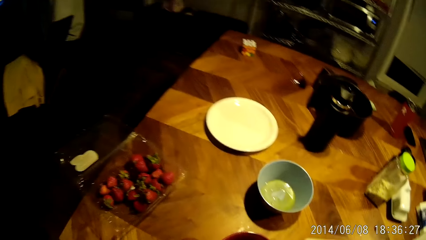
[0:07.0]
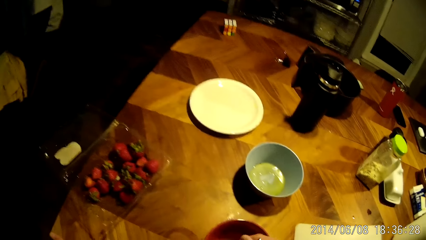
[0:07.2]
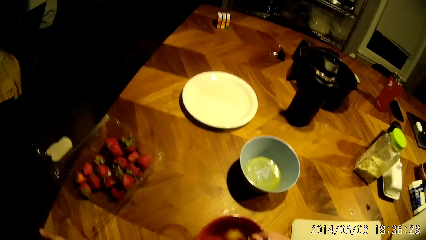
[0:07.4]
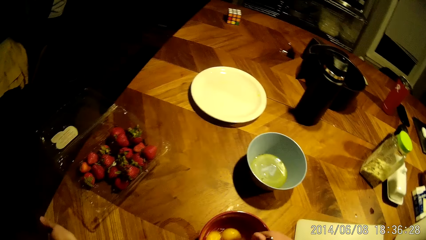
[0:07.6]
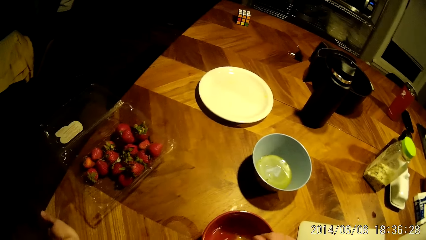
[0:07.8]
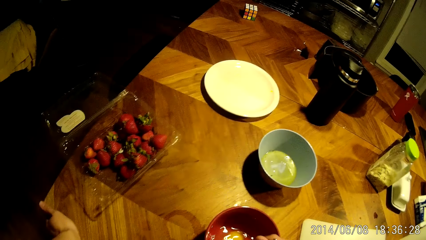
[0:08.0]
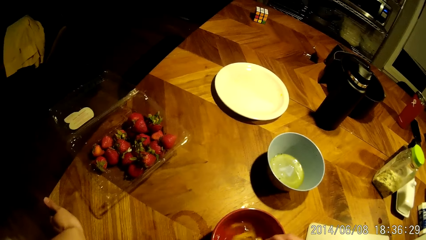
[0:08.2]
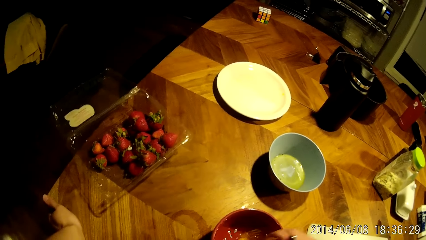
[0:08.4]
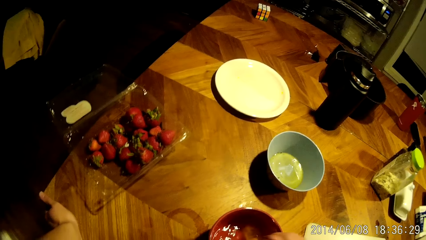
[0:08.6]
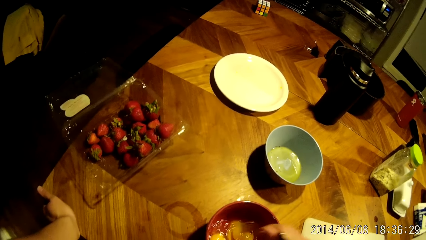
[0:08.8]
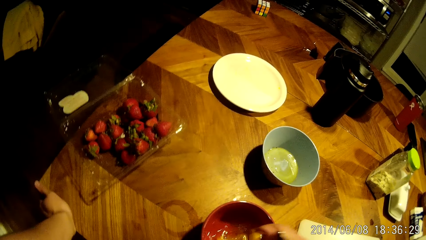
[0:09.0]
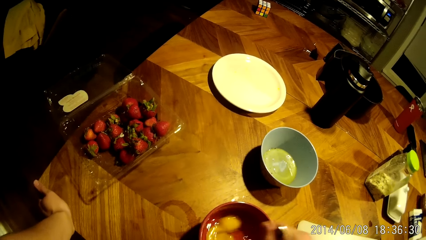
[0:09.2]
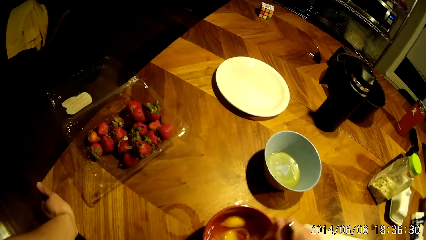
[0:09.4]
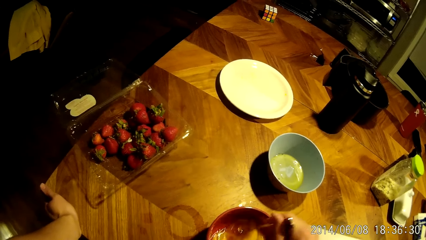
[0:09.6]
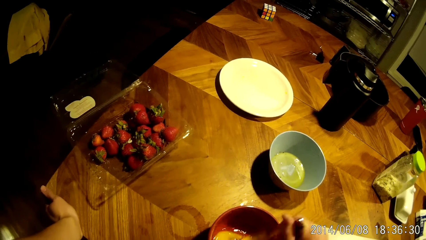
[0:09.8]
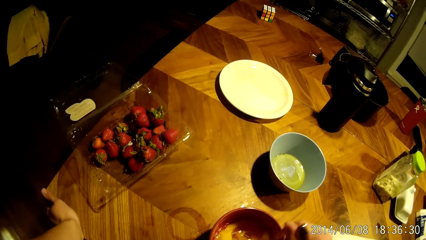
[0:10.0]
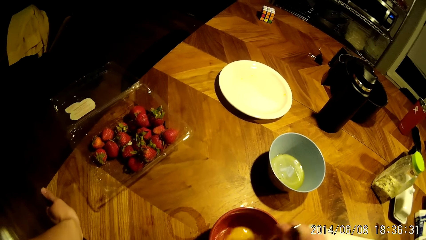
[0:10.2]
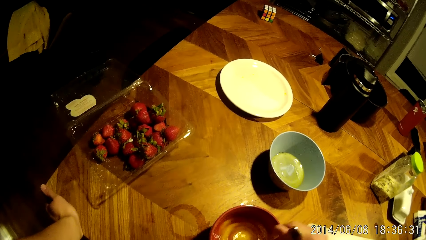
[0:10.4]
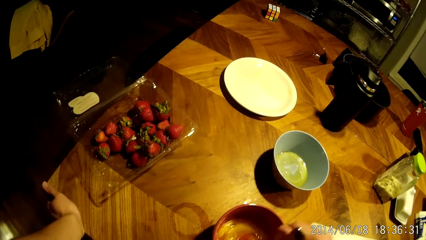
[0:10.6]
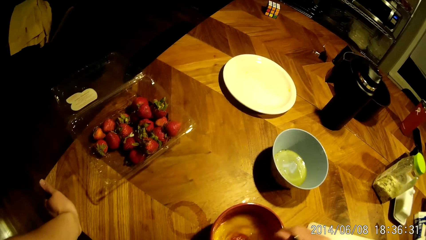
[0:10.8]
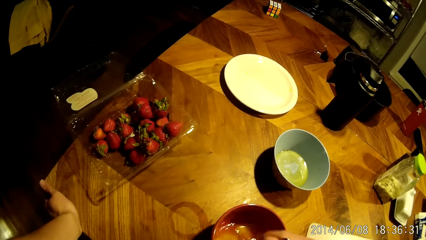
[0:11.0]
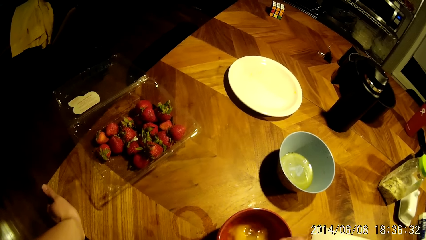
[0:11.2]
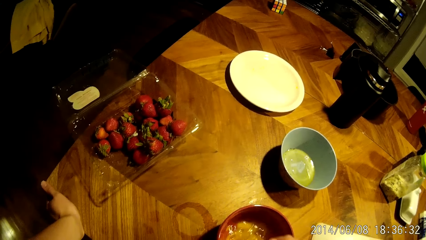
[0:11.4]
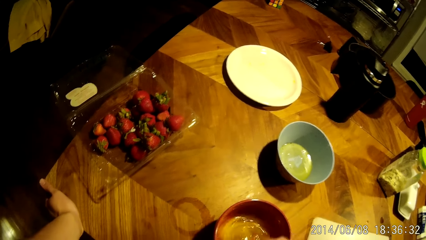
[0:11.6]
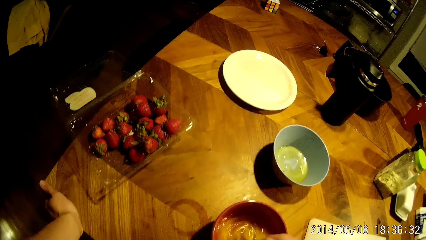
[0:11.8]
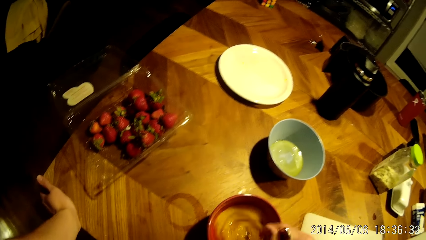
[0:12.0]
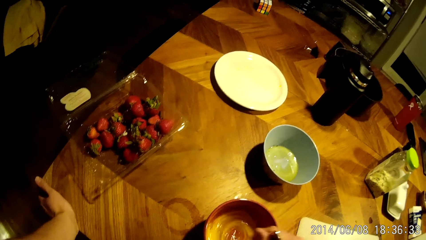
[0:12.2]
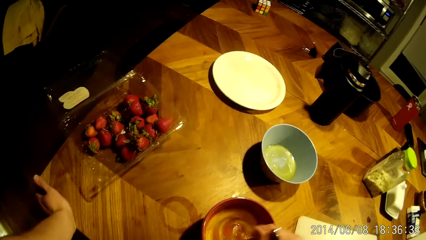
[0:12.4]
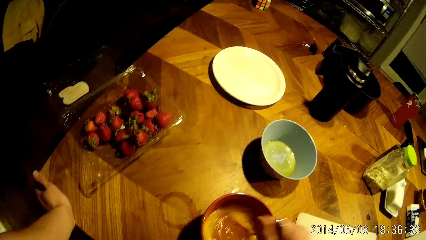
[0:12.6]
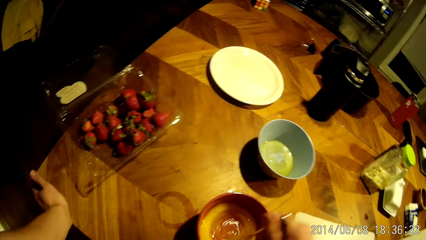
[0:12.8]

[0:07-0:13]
The camera wearer whisks an egg in a red bowl with the fork in his right hand. He converses with the boy.

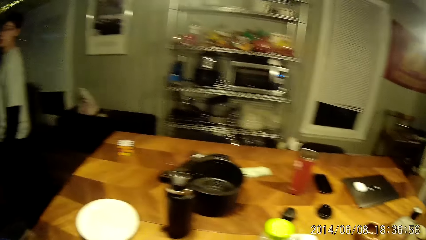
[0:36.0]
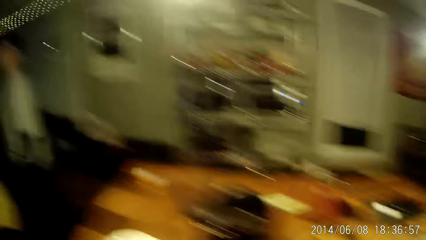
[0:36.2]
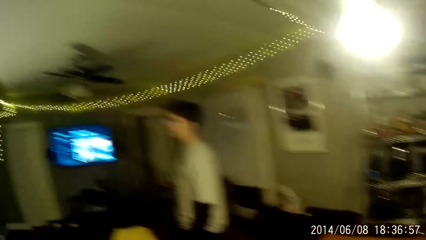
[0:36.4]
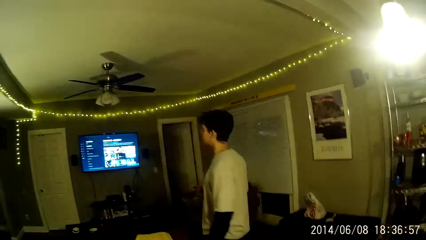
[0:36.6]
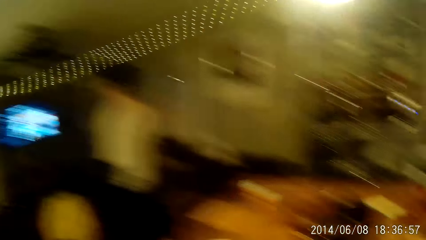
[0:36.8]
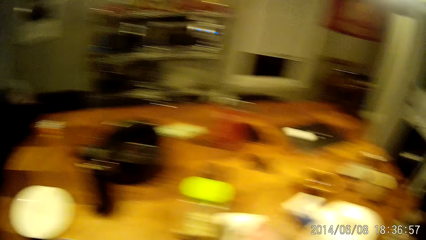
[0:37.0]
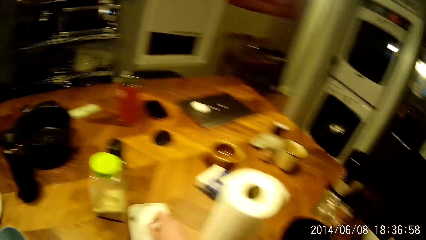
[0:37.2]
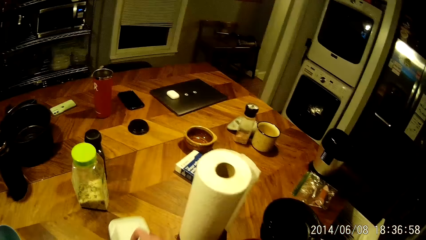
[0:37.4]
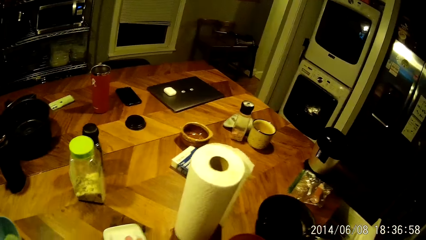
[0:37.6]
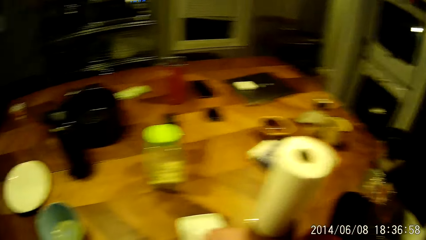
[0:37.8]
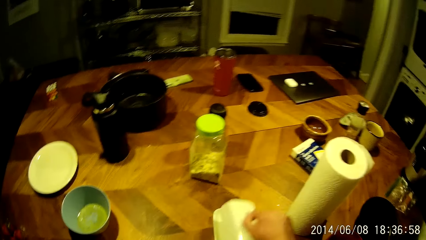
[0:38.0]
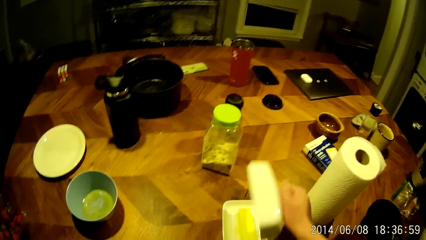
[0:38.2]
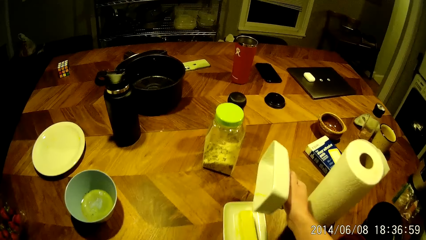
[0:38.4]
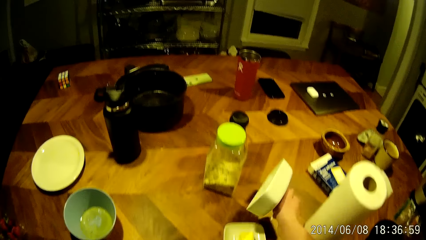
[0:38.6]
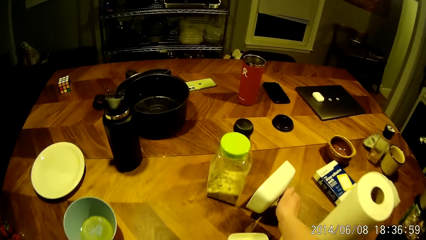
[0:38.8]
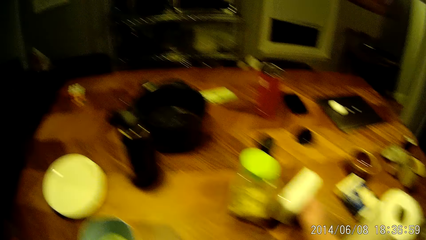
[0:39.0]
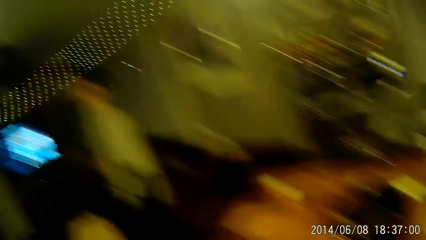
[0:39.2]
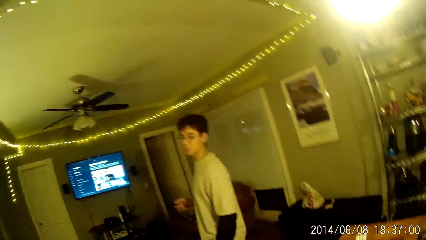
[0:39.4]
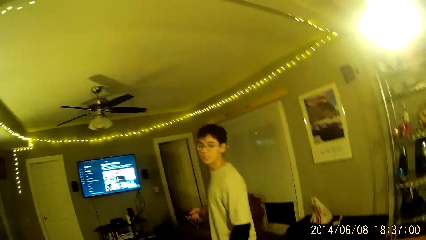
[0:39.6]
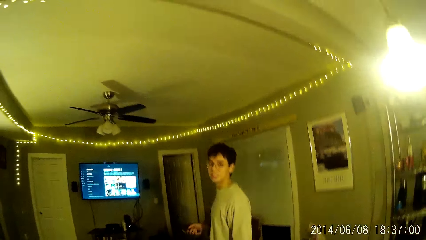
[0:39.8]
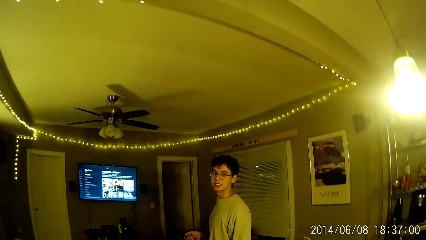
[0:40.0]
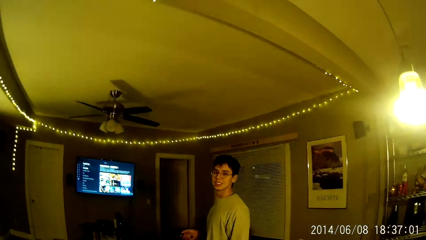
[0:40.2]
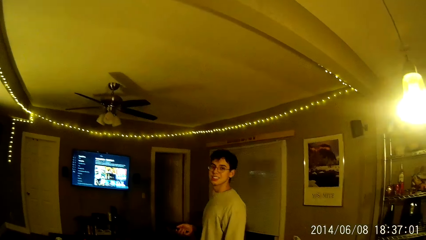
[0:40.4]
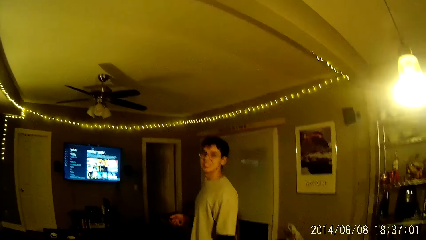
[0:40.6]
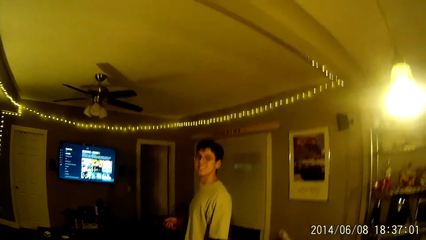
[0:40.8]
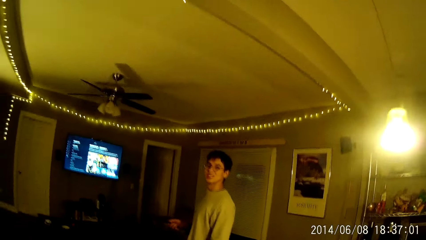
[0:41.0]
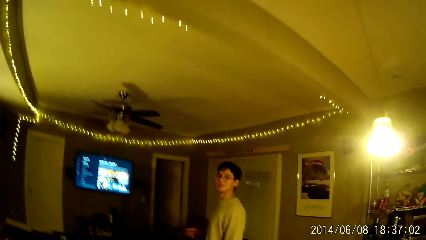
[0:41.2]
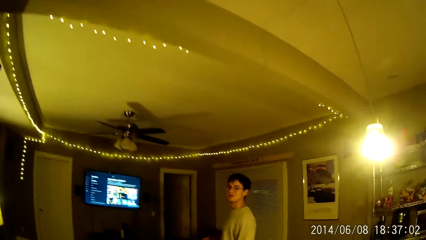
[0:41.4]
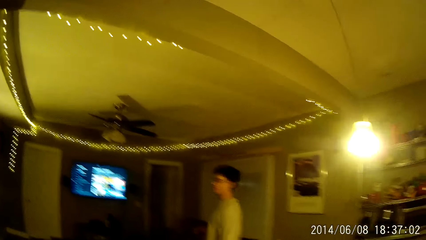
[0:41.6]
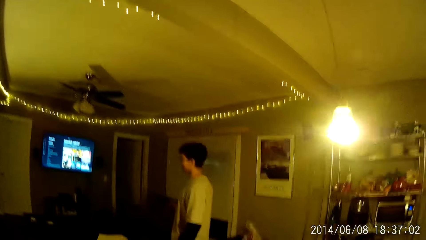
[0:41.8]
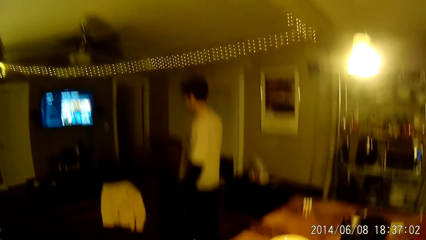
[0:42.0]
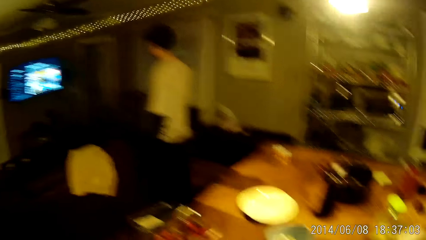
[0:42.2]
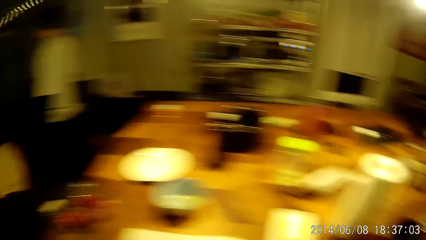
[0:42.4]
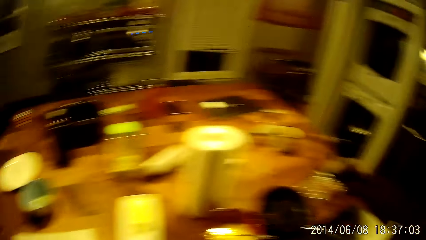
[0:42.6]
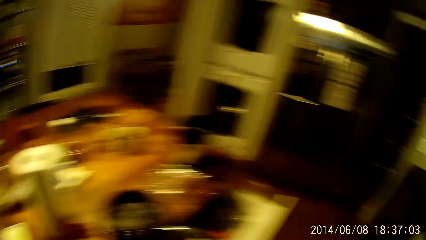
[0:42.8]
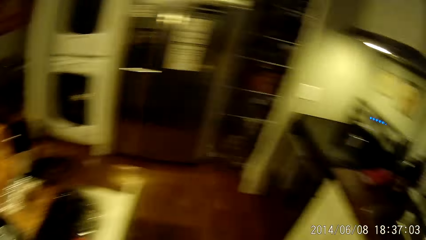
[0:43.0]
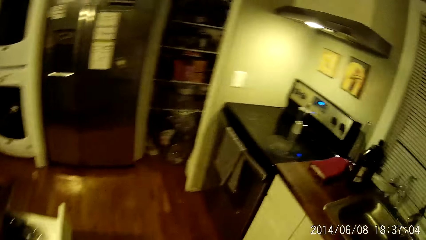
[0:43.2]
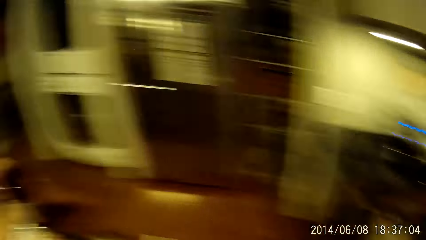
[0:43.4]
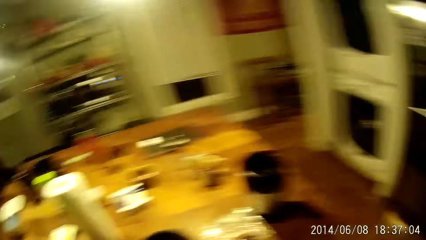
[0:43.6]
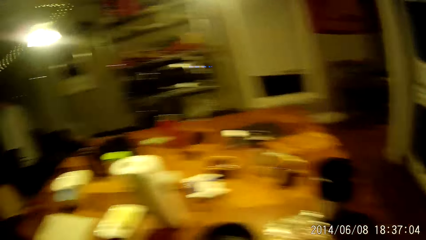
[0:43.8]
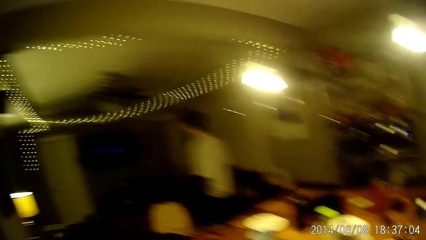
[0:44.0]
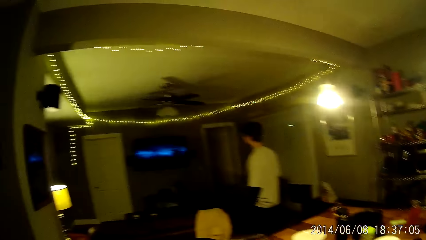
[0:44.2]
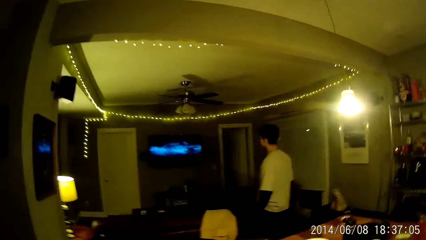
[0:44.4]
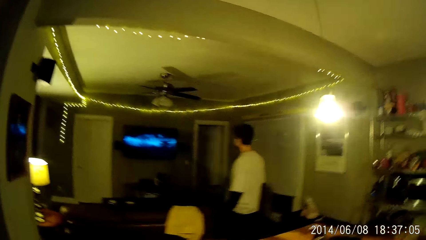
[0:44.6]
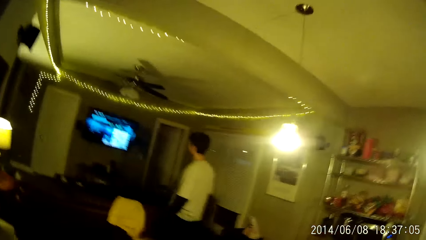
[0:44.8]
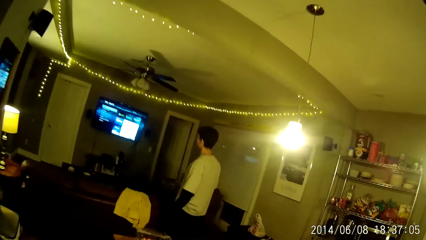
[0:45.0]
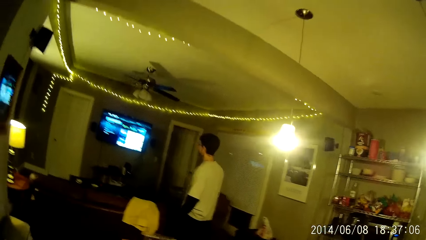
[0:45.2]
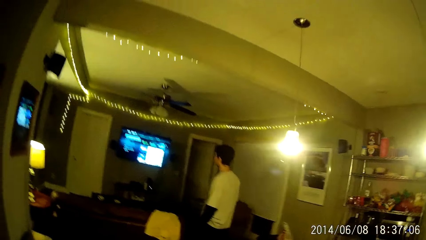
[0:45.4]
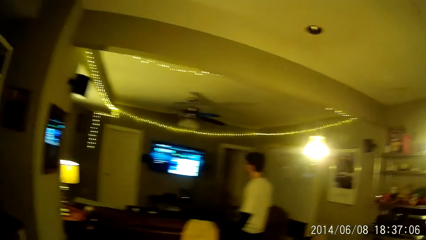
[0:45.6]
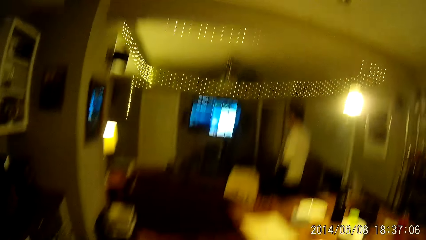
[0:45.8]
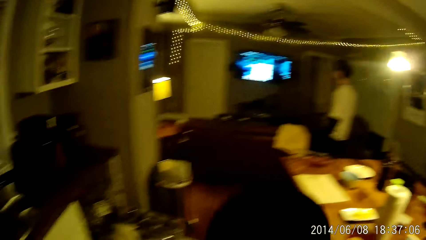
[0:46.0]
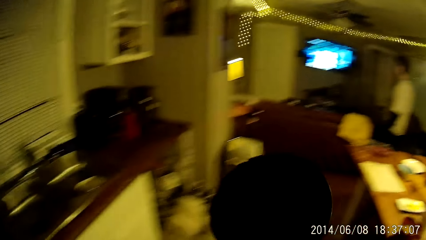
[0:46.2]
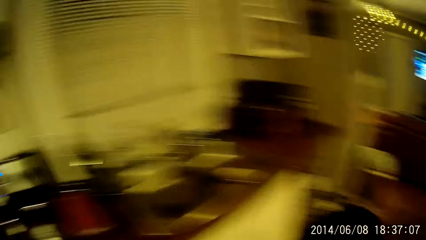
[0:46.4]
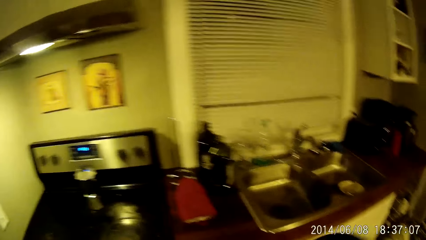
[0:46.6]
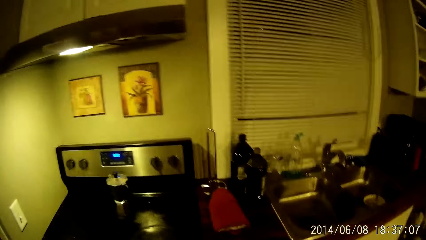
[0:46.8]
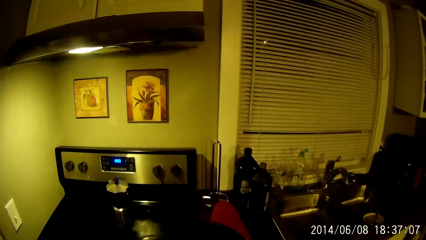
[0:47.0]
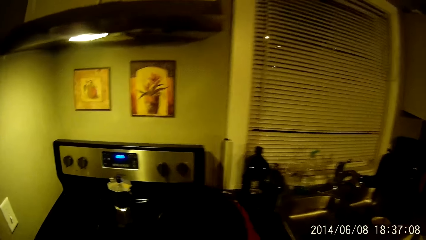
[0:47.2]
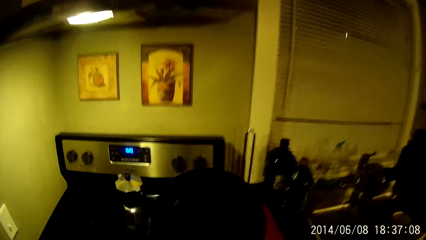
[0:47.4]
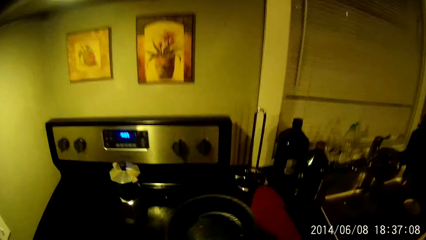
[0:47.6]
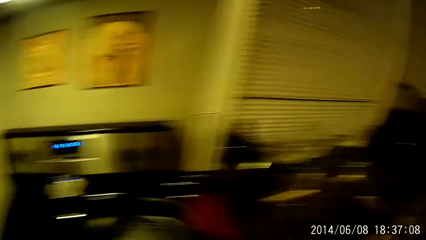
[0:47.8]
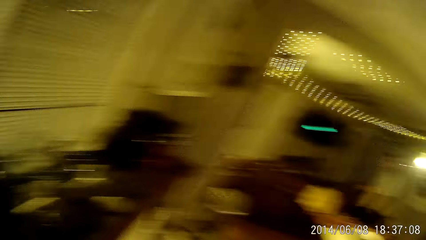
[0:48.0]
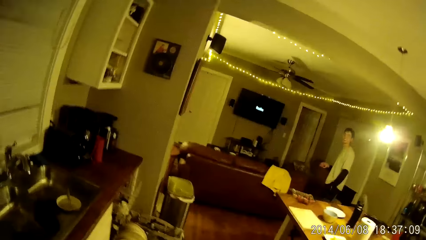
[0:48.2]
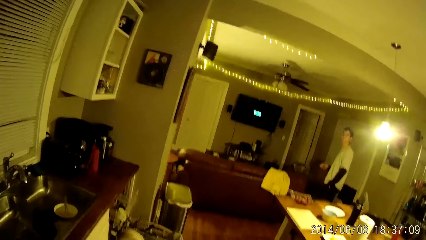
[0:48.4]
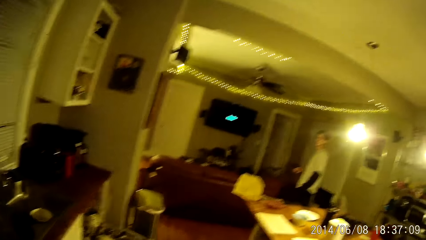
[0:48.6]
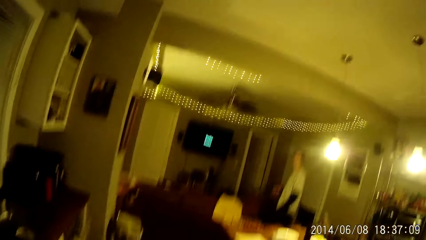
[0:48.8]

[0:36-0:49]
The camera wearer opens a ceramic plate on a table with his right hand. He puts a container on the table. He looks around the house. He converses with the boy.
